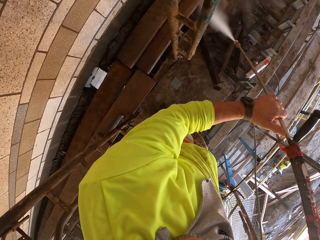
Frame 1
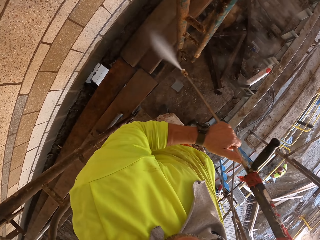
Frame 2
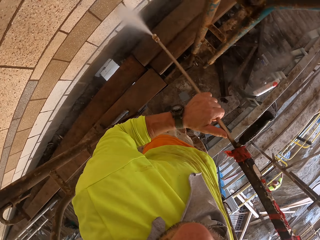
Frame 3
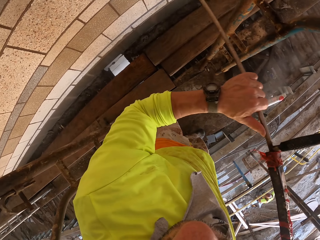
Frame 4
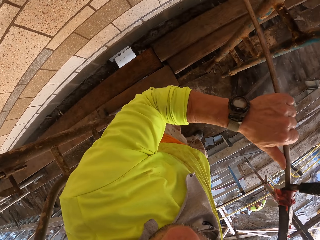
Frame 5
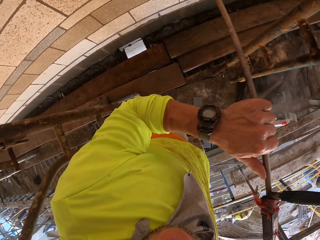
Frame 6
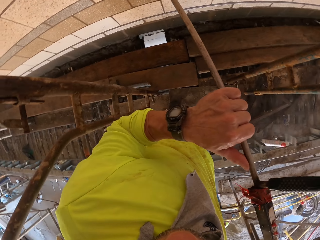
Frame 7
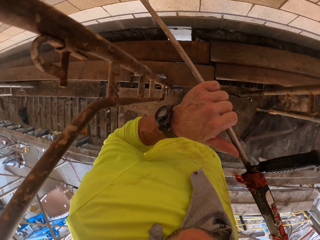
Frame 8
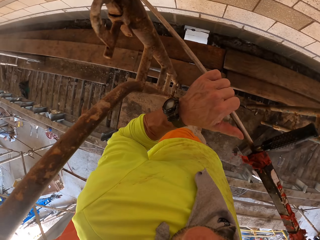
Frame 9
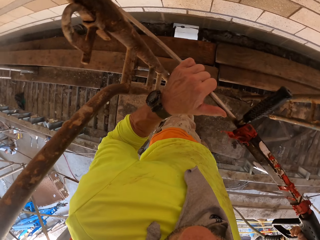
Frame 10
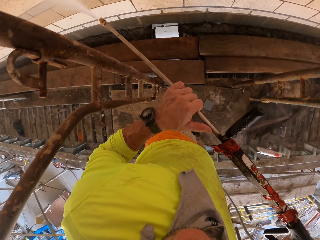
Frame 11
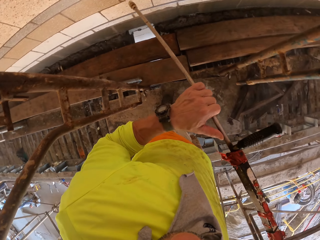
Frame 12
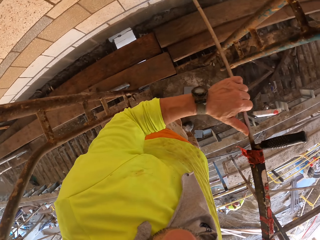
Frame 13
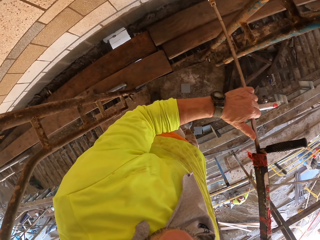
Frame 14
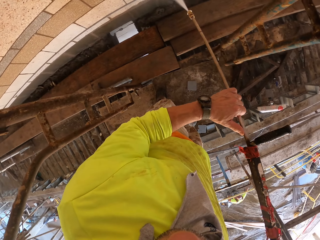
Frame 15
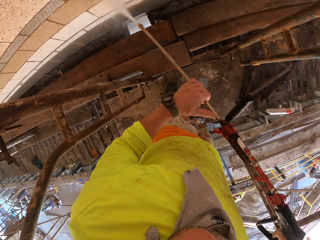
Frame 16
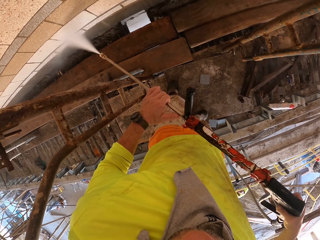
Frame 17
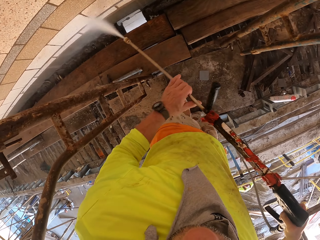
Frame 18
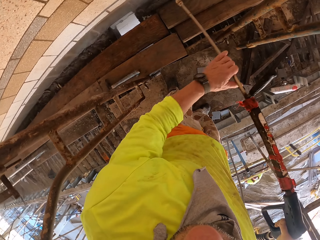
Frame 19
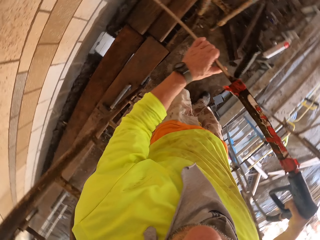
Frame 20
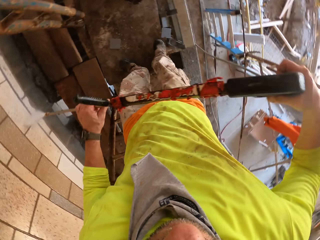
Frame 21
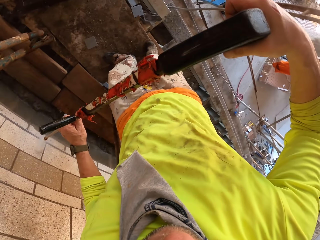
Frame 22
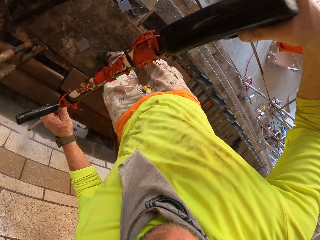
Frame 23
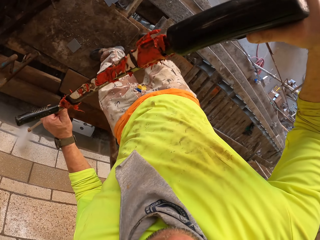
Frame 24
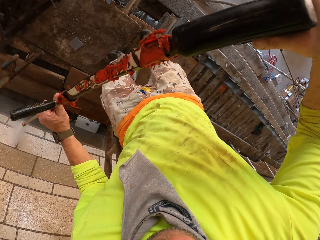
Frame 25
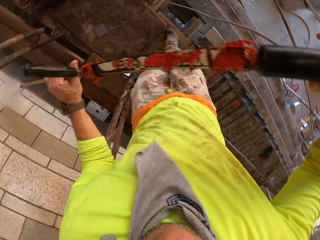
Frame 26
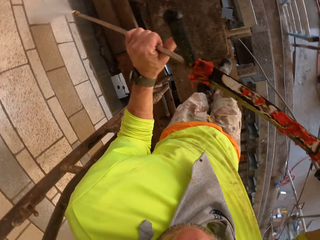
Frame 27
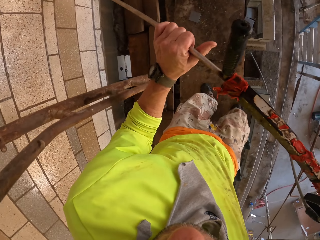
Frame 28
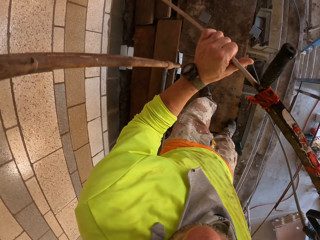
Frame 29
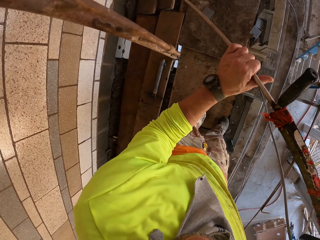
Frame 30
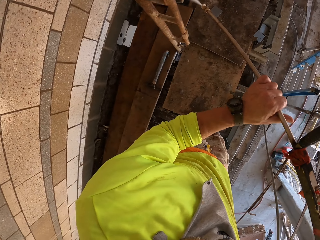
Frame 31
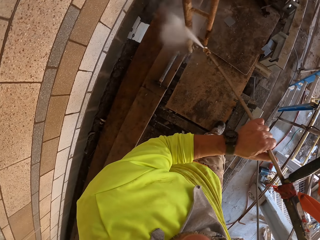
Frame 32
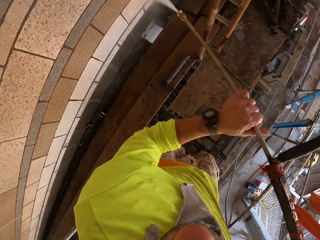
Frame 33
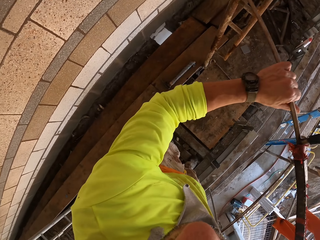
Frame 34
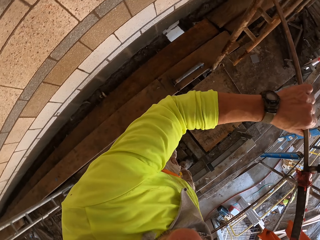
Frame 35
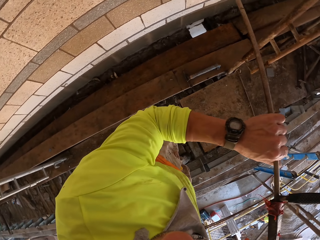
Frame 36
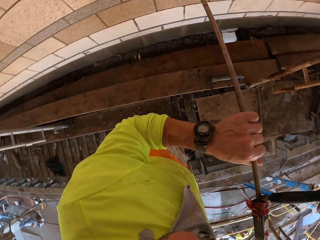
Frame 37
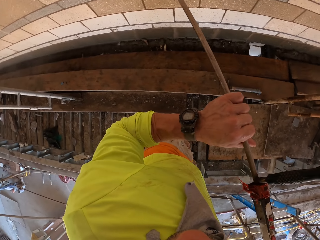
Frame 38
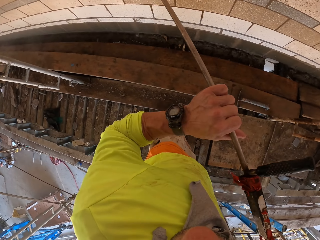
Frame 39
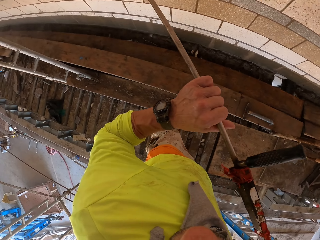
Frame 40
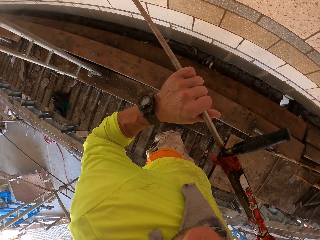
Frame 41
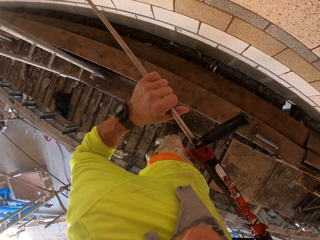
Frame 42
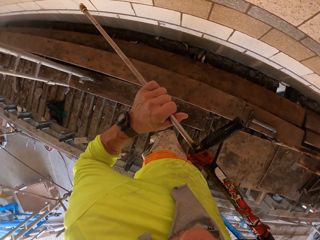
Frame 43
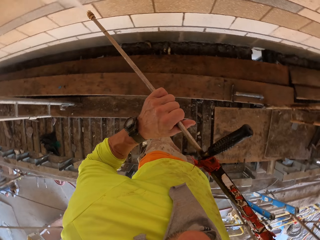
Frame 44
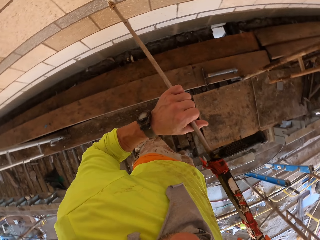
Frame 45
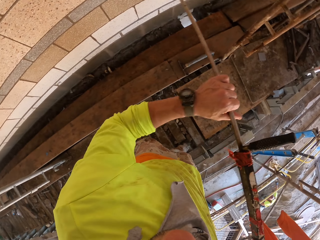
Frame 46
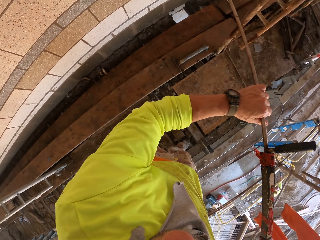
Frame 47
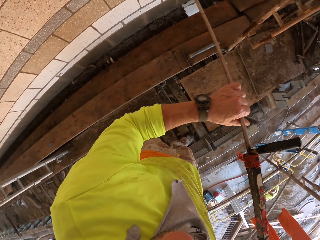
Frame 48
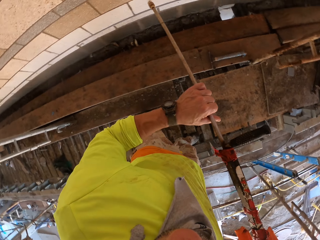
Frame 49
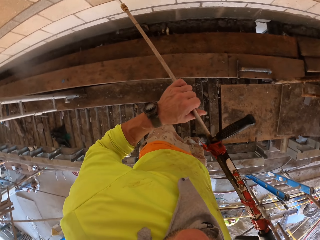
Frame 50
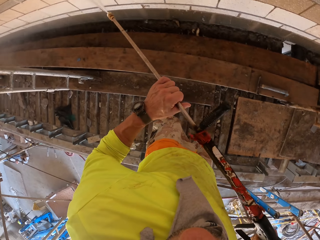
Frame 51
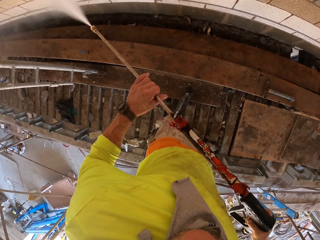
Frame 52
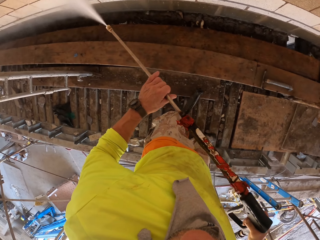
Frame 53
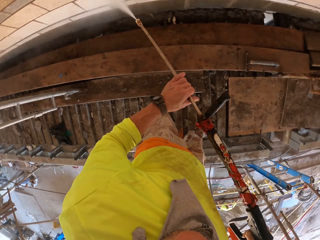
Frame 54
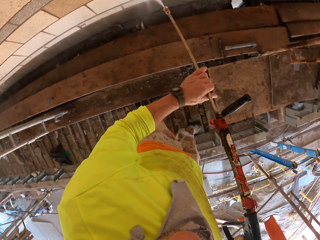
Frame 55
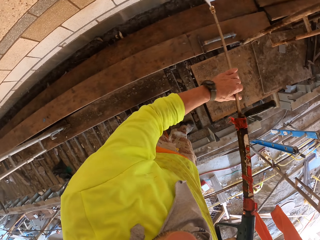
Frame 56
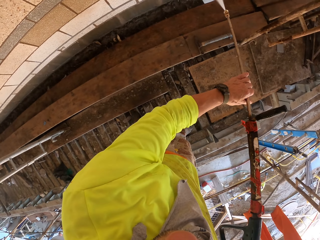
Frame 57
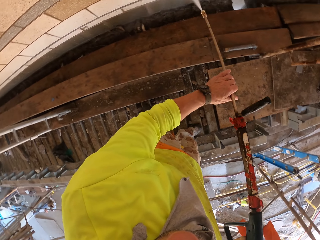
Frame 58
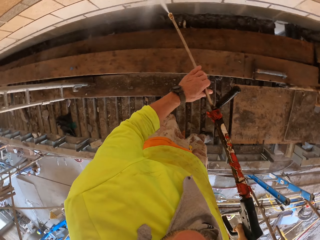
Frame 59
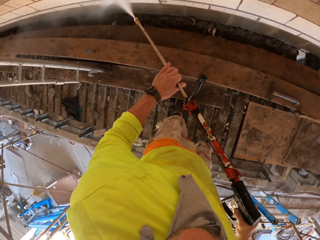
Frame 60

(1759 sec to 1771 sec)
The camera wearer sprays a wall with a Loctite PL. They turn to the side. They spray the wall with the Loctite PL. They turn to the side. They spray the wall with the Loctite PL.

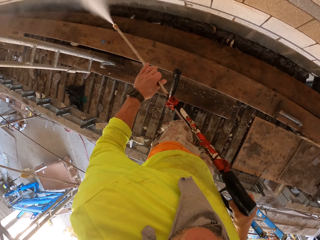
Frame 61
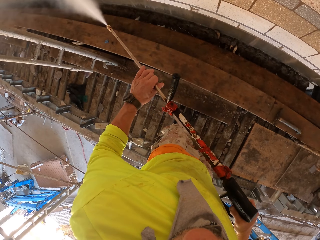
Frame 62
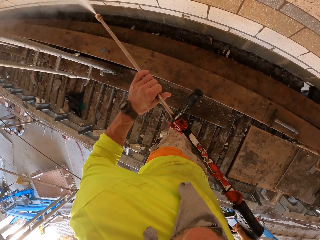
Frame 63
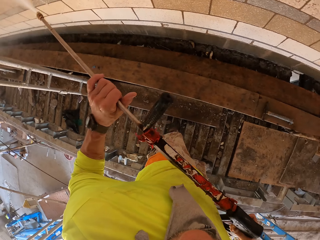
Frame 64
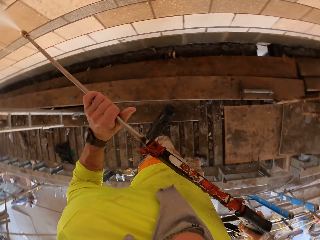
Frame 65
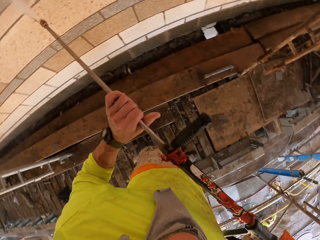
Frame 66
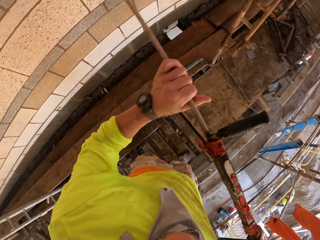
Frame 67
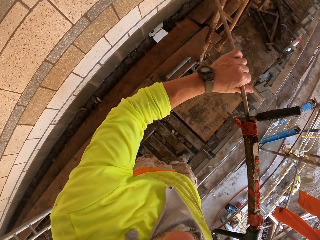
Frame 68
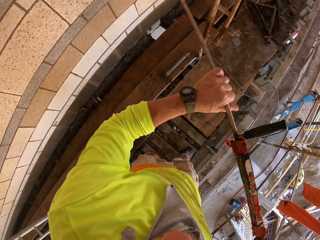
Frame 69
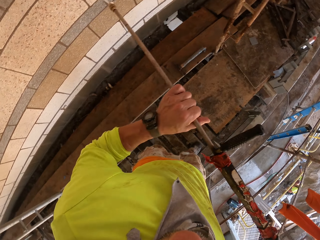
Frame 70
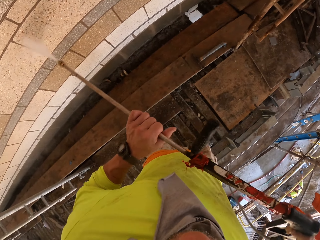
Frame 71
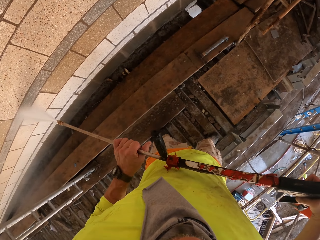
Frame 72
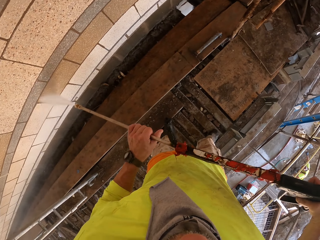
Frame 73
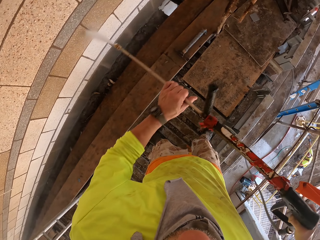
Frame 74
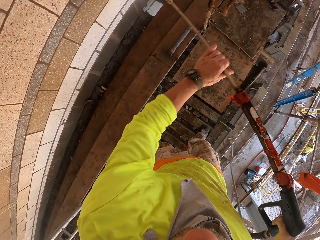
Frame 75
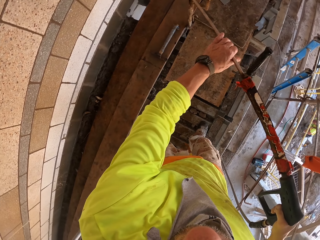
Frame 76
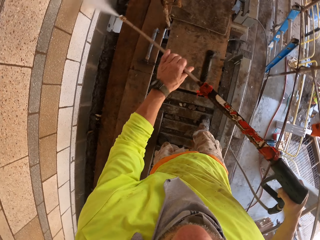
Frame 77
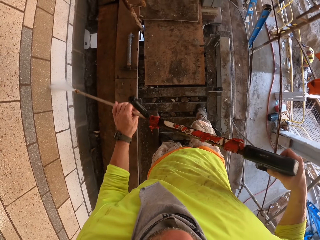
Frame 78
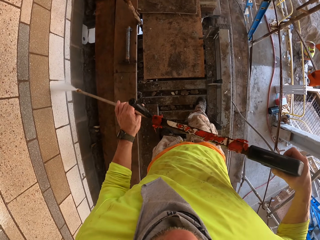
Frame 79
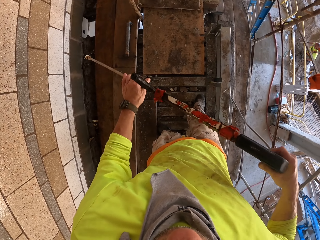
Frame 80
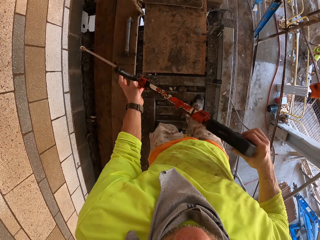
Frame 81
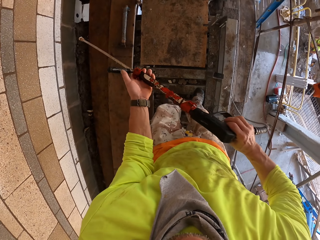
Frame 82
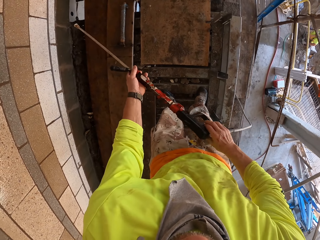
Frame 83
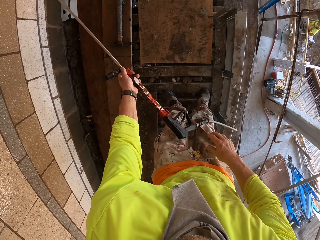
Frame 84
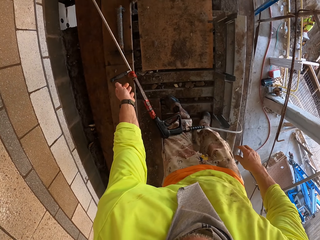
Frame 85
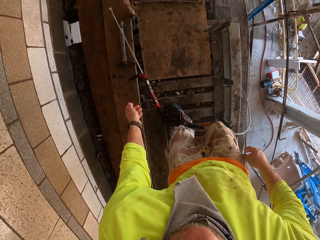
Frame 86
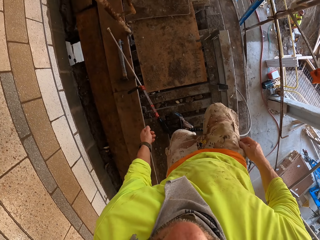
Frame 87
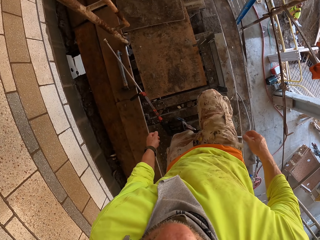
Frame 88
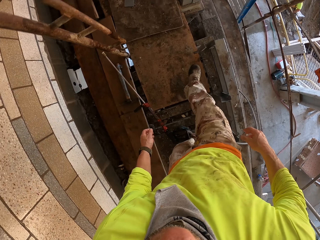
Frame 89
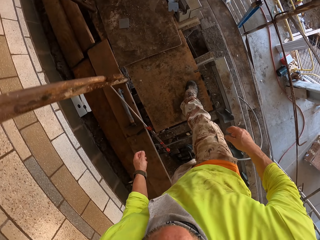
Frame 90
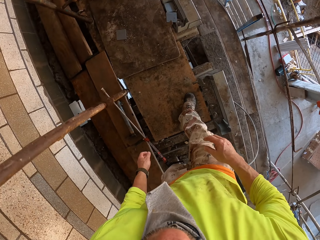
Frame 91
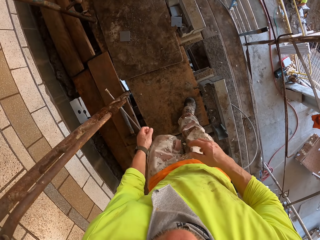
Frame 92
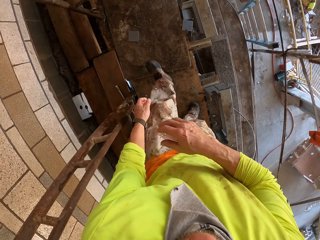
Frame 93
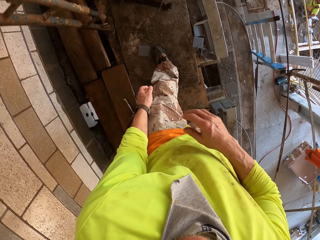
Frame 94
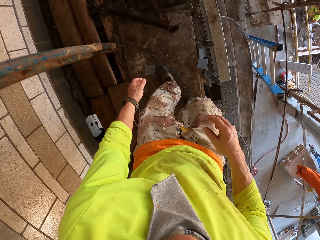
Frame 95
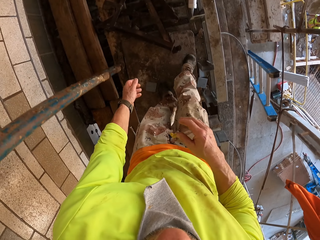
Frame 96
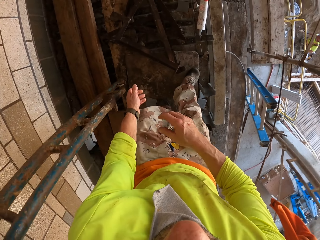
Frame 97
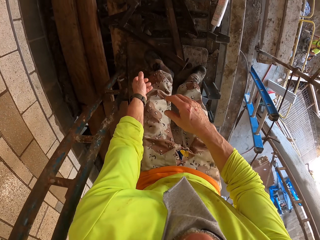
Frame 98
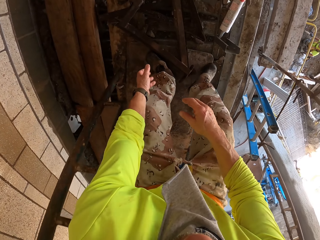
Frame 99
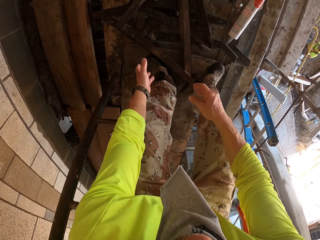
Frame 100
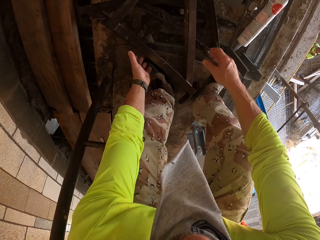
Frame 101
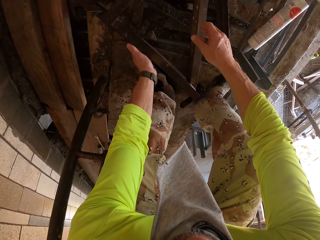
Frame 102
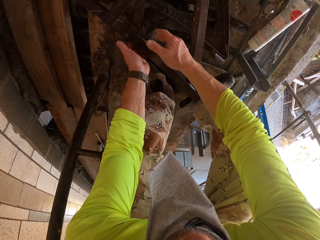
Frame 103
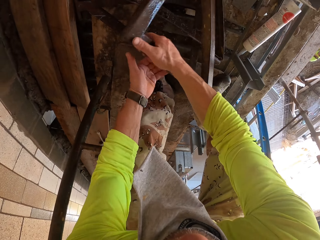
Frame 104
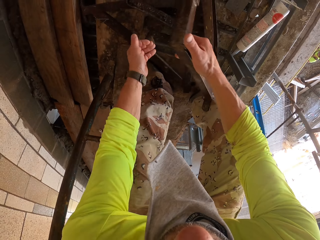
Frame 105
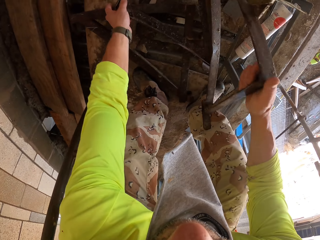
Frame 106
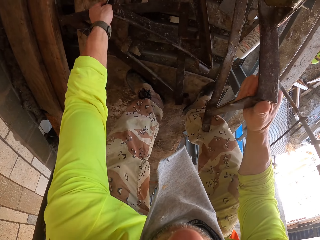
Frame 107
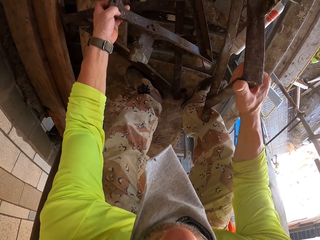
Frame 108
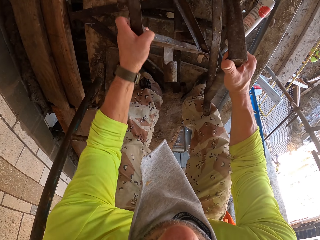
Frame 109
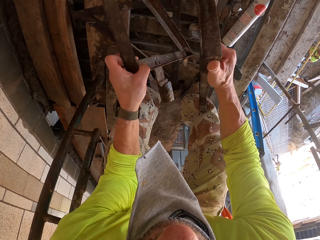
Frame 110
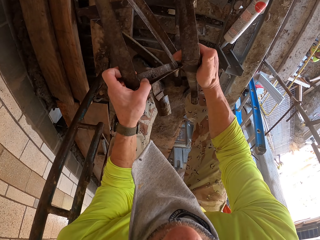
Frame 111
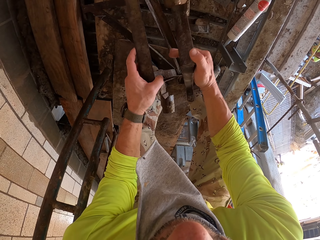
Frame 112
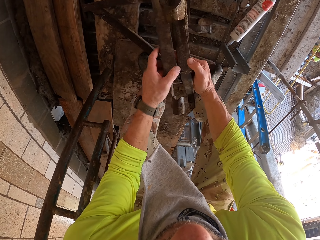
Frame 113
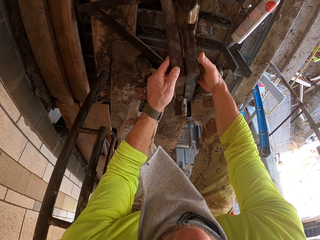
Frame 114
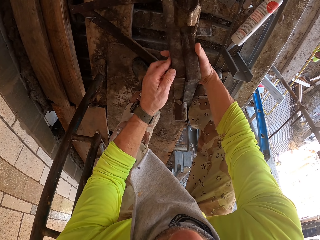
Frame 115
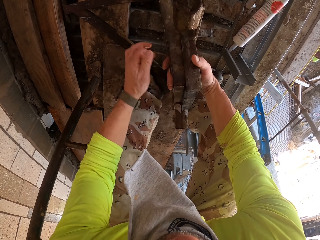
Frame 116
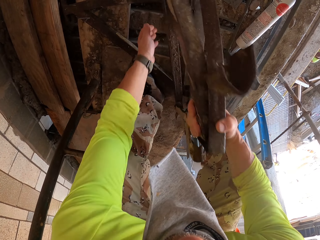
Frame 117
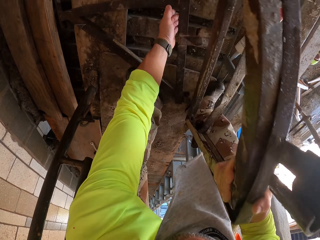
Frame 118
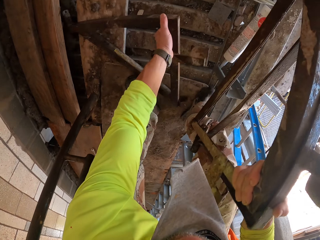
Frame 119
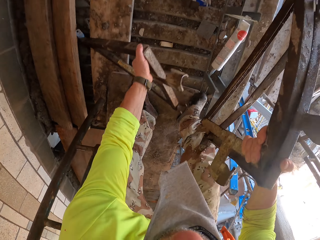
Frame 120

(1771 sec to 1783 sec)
The camera wearer turns to the side. They drop a Loctite PL on the stands. They walk around. They bend down. They pick up the metals. They hold the metal stands.
